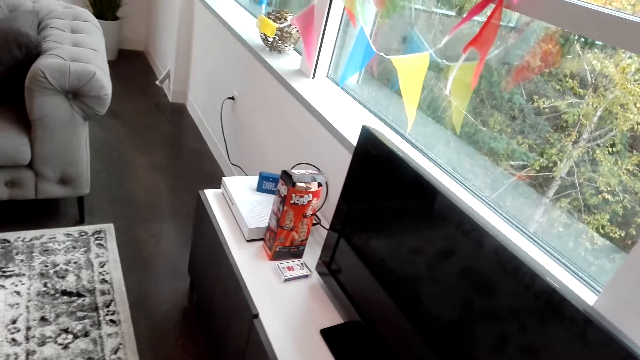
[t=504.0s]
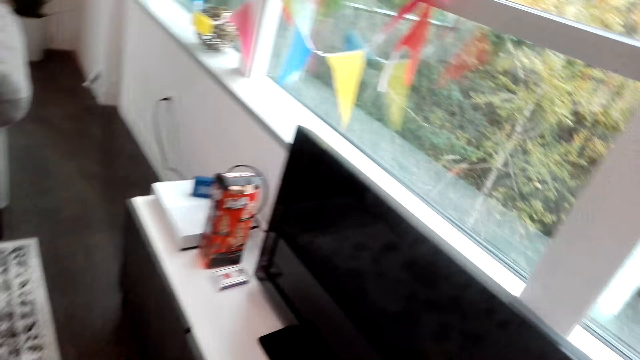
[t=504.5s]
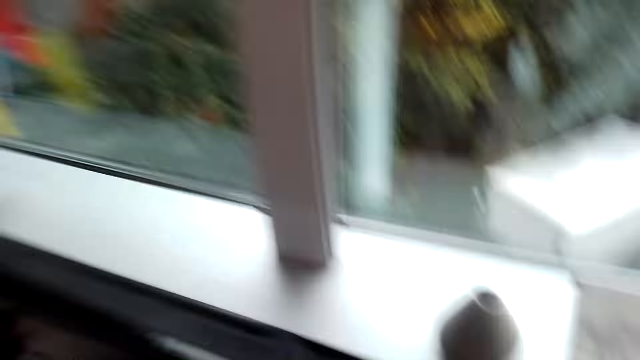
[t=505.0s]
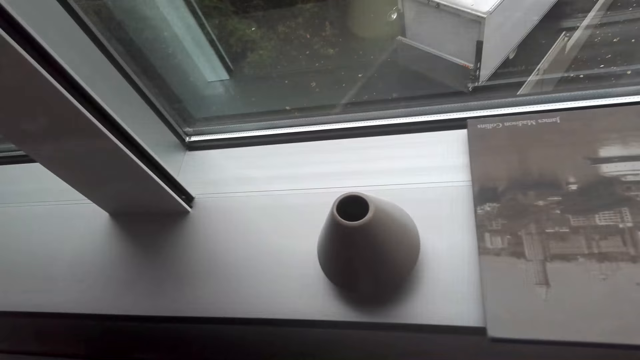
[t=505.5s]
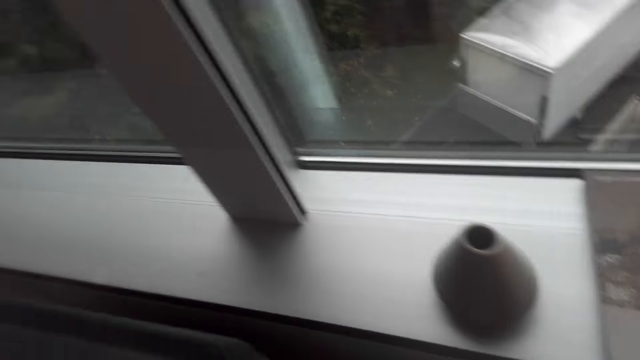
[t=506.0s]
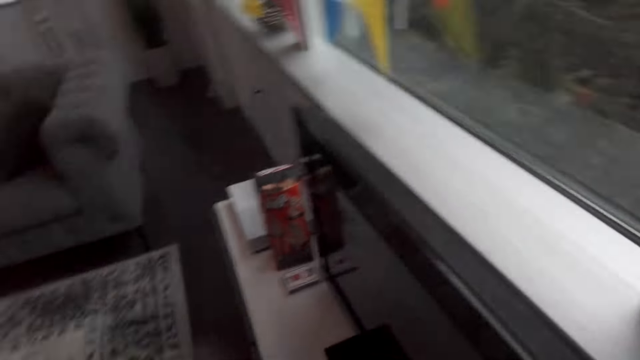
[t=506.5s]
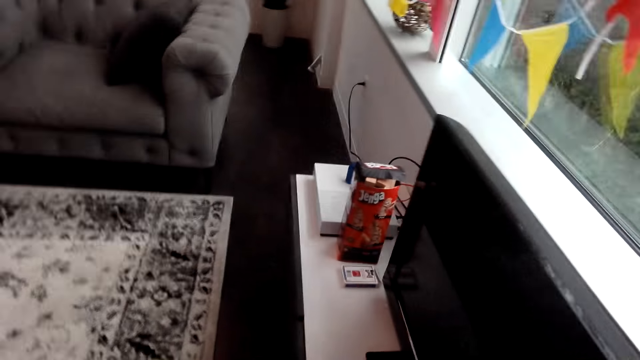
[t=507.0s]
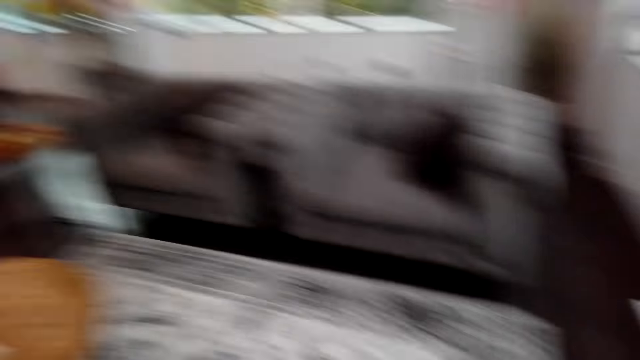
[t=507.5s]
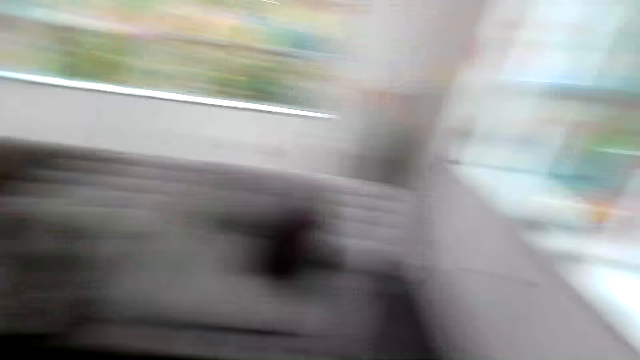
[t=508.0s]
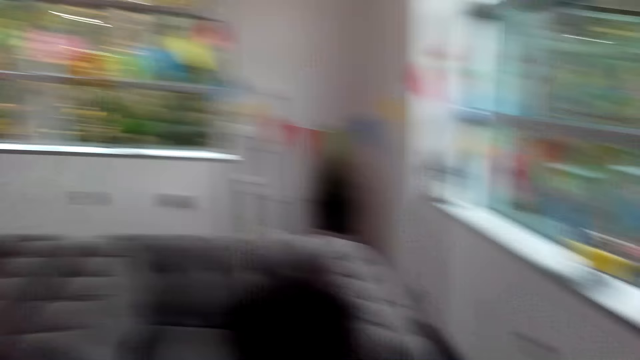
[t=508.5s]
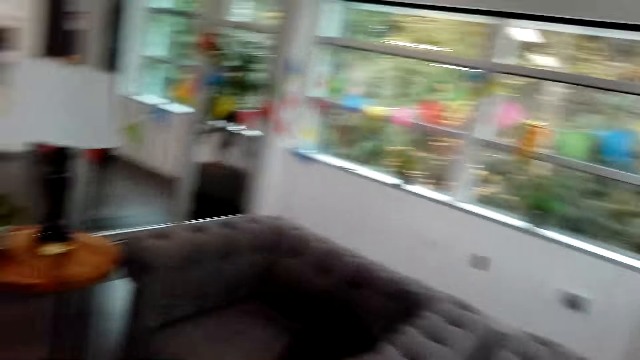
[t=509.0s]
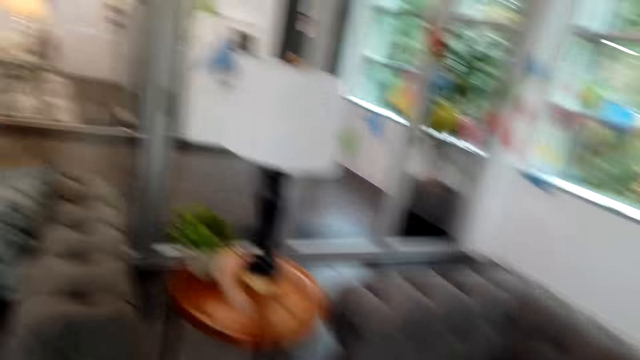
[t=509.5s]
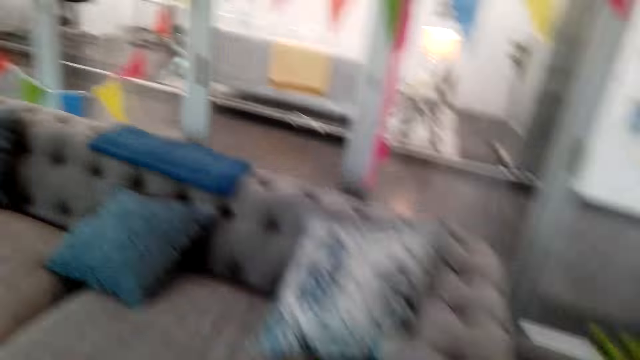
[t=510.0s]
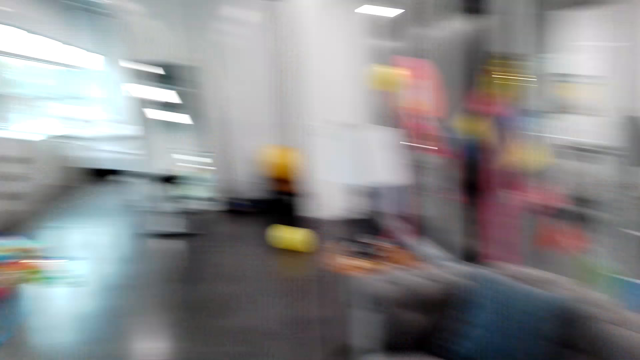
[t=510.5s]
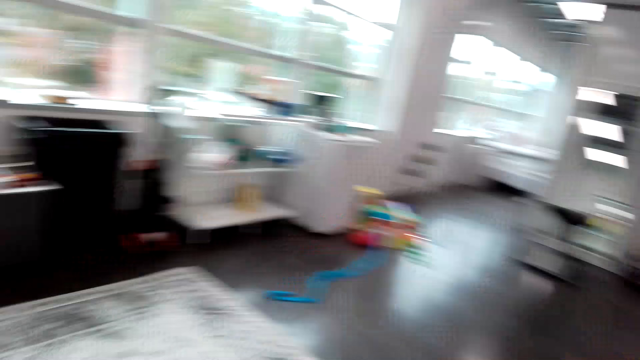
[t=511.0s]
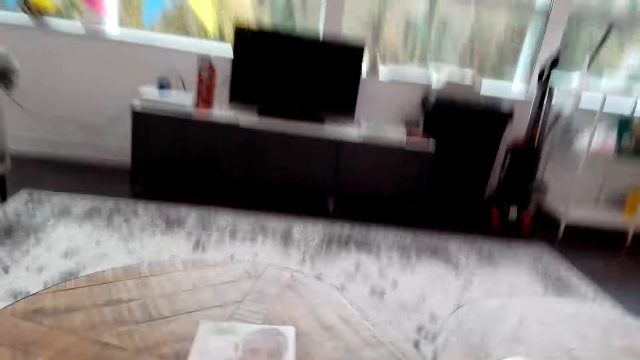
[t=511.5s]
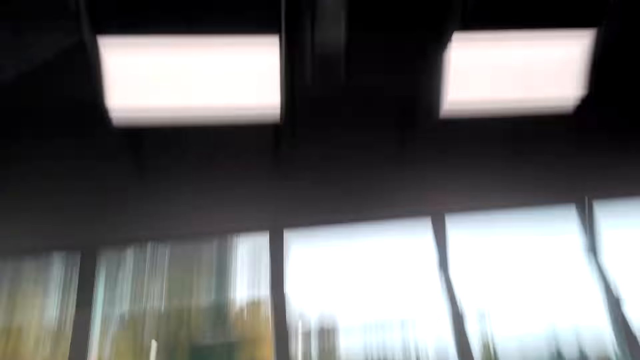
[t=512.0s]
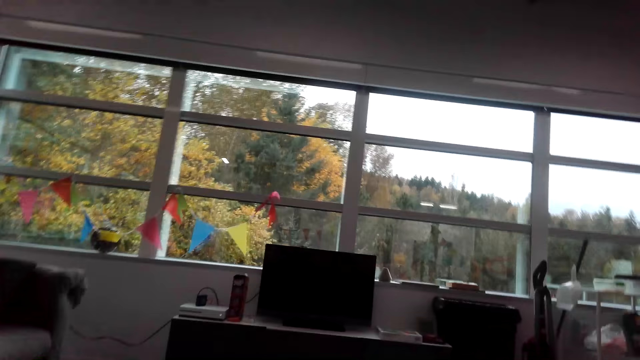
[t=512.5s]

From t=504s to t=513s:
The camera wearer looks around. They walk.

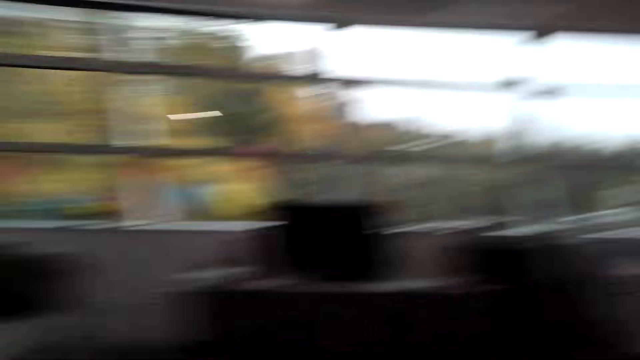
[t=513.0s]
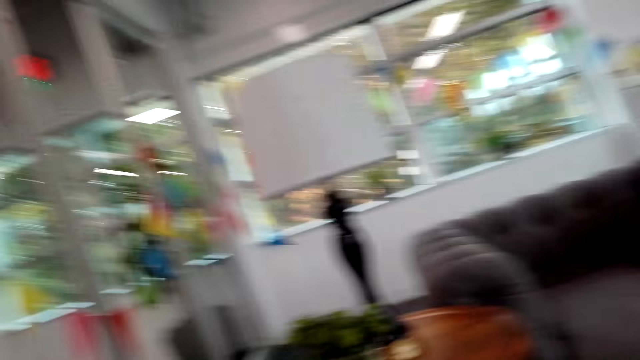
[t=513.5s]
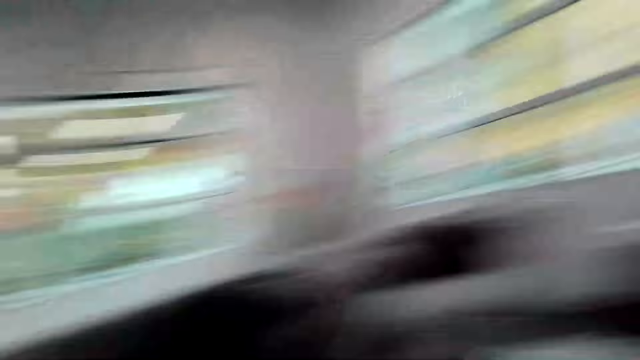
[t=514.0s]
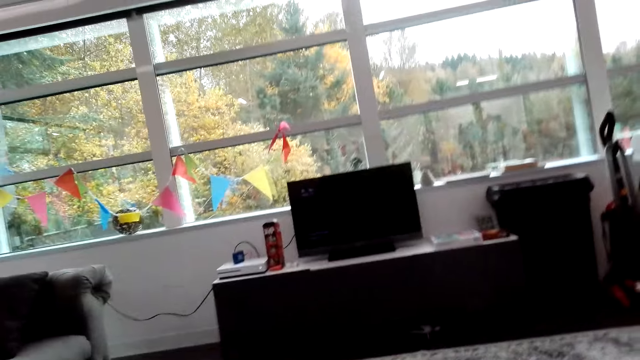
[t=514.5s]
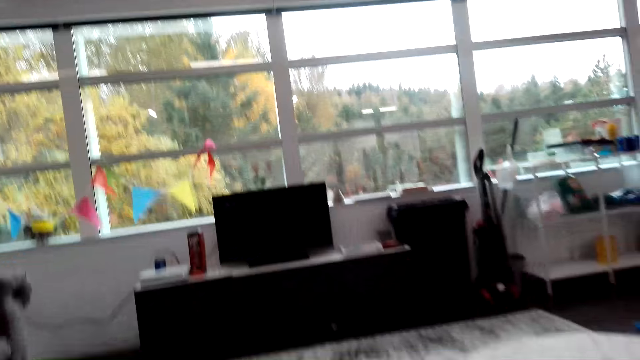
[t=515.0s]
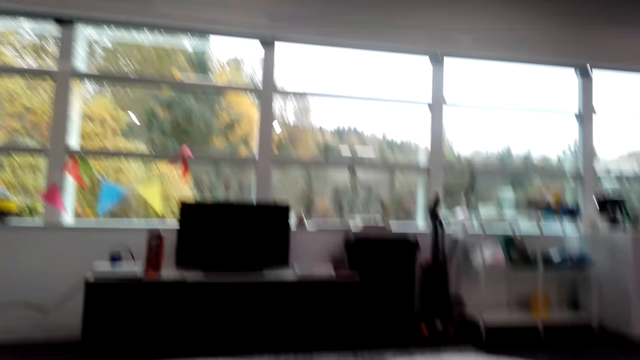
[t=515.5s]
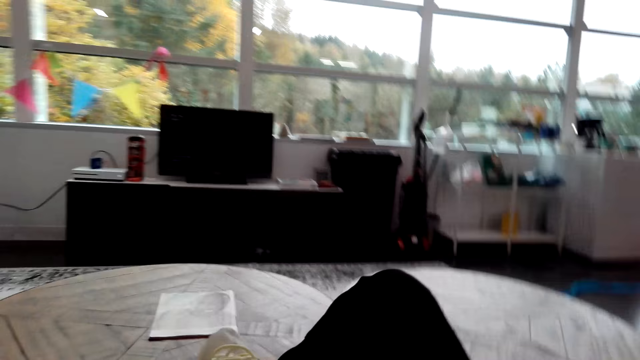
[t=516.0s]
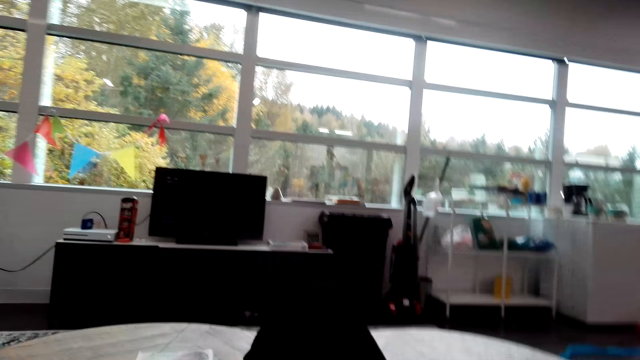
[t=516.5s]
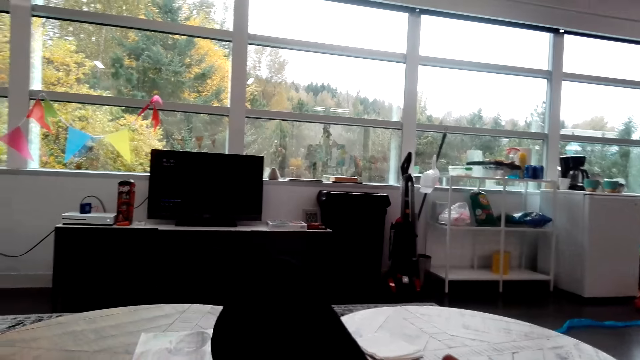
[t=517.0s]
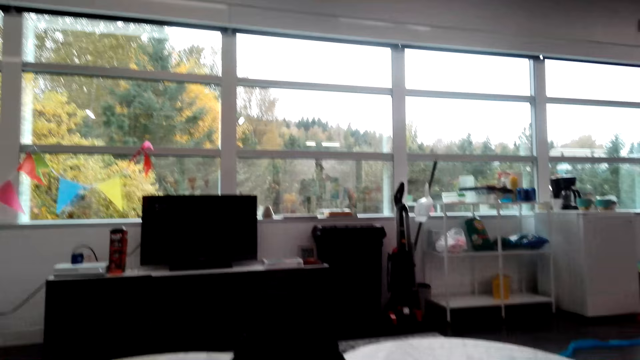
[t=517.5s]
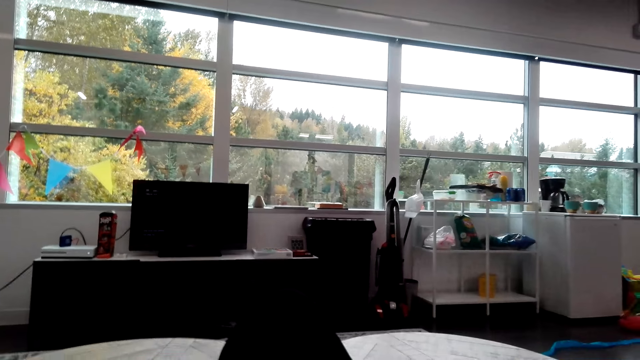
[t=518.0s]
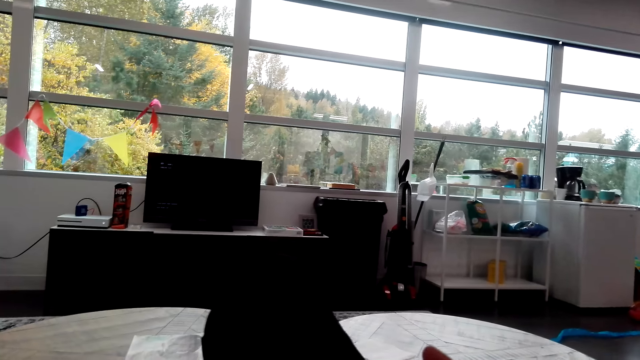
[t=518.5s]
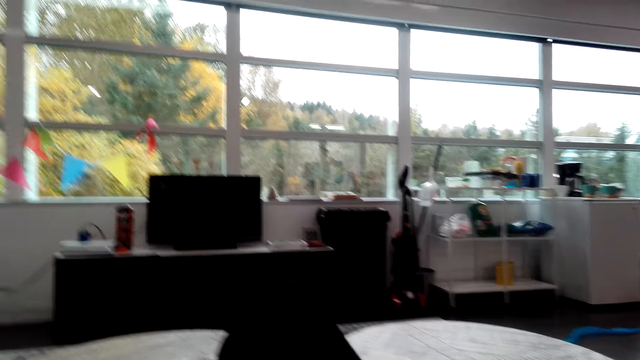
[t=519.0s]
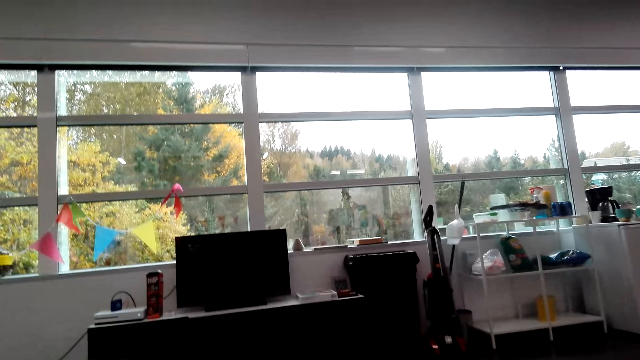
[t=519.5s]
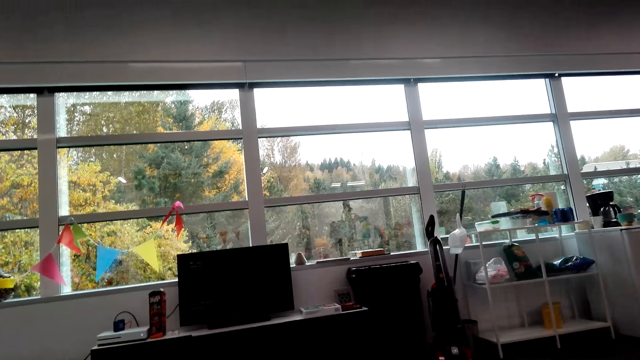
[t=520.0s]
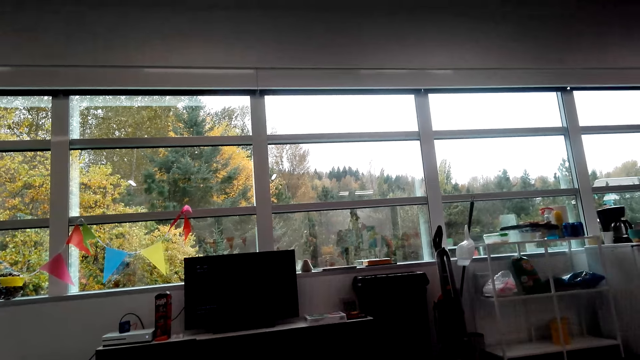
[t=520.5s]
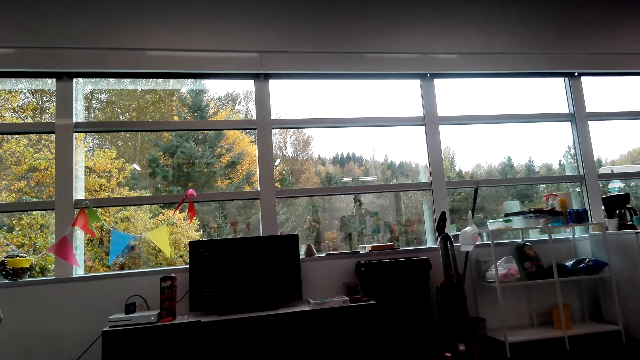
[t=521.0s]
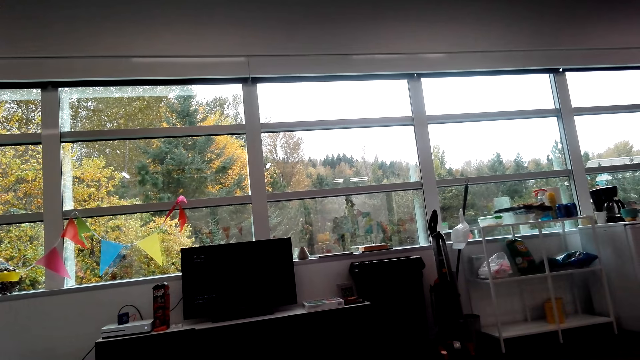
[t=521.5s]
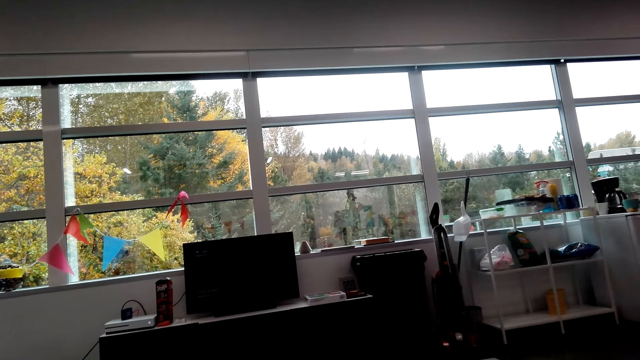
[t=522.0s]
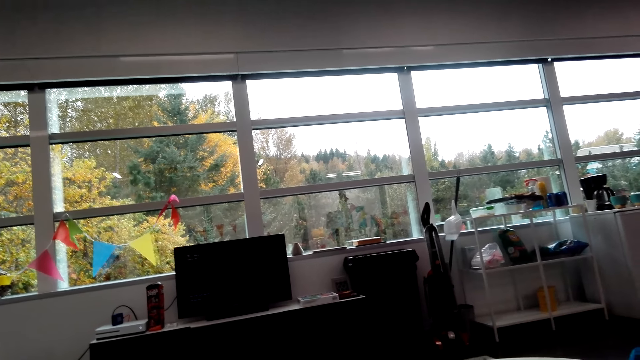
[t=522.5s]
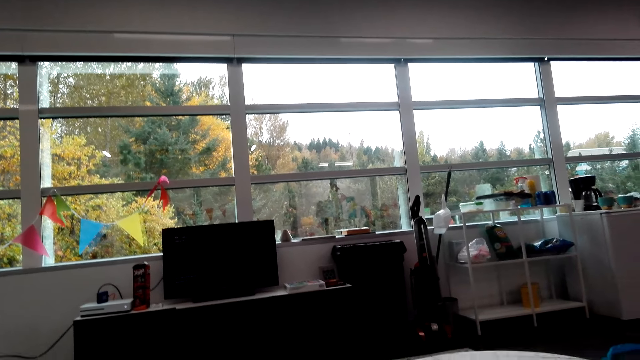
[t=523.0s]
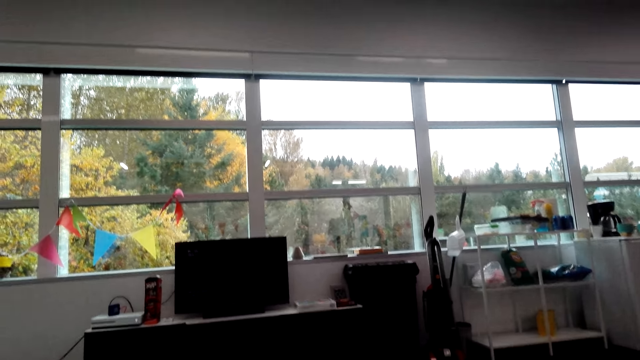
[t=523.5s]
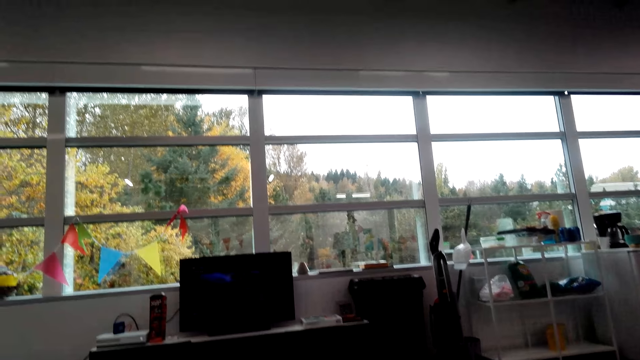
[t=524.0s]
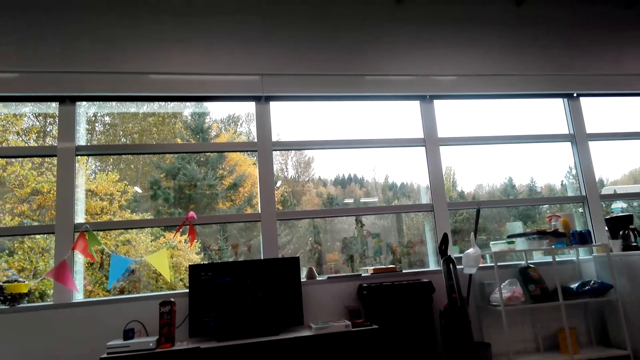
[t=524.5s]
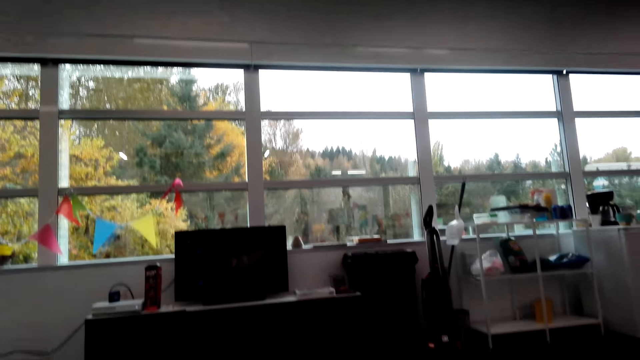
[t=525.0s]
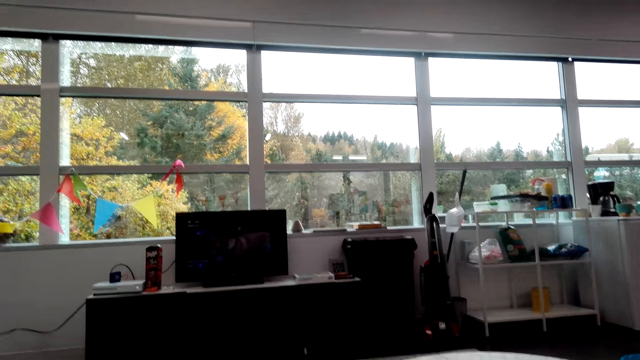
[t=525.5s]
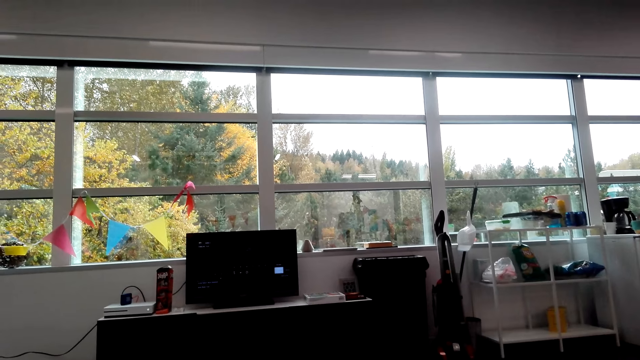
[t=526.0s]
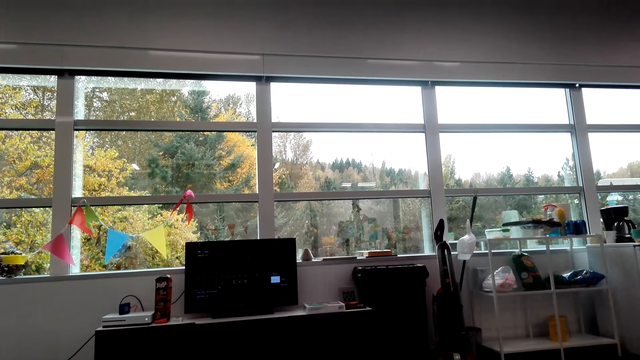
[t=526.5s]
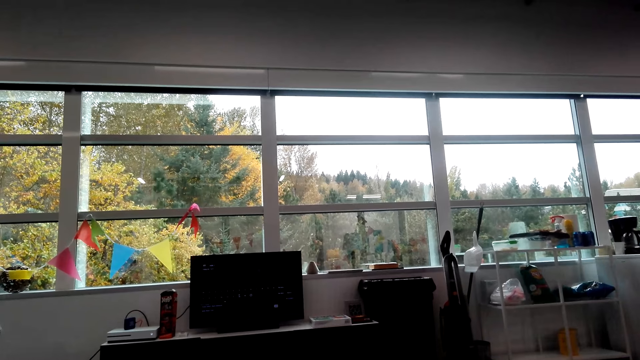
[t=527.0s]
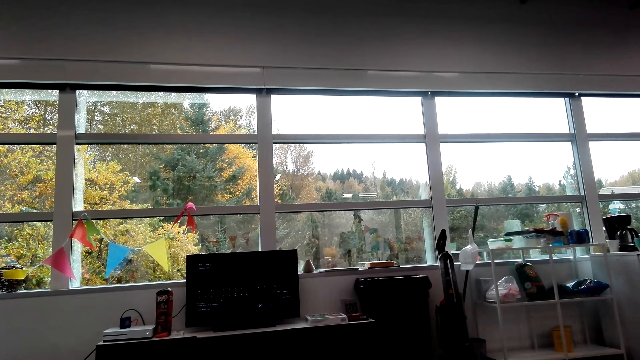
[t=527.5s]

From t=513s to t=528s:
The camera wearer looks around. They switch on the television. They sit on a chair. They look at the screen. They watch the television.
